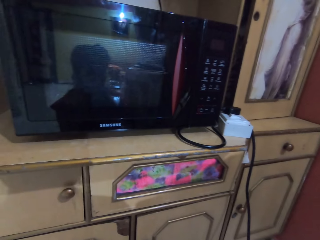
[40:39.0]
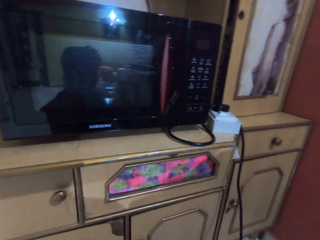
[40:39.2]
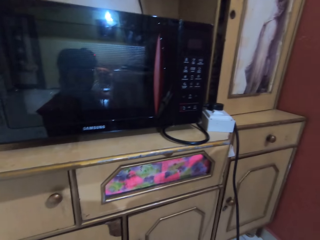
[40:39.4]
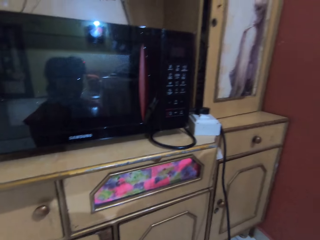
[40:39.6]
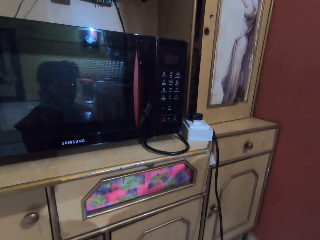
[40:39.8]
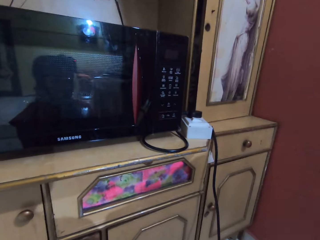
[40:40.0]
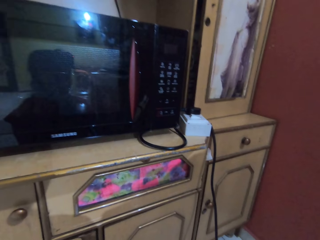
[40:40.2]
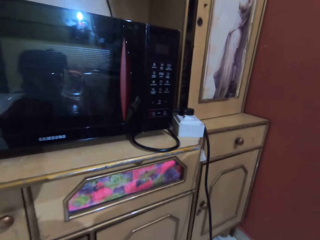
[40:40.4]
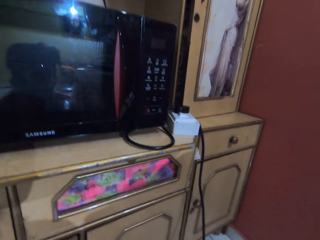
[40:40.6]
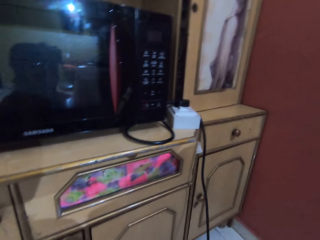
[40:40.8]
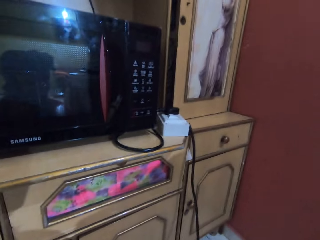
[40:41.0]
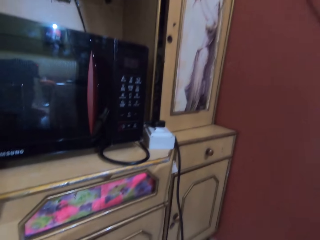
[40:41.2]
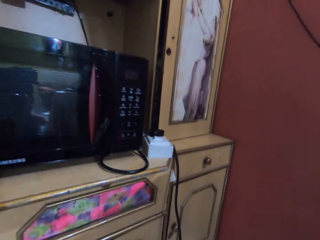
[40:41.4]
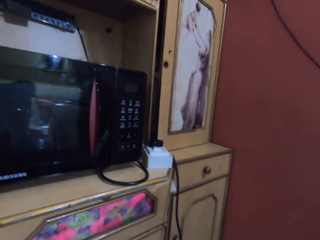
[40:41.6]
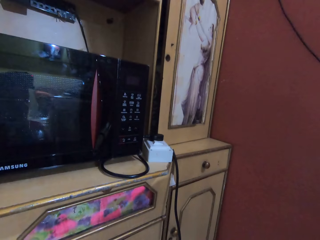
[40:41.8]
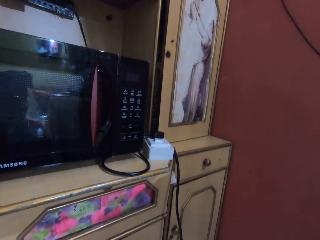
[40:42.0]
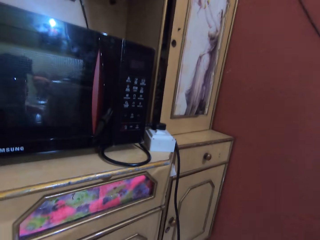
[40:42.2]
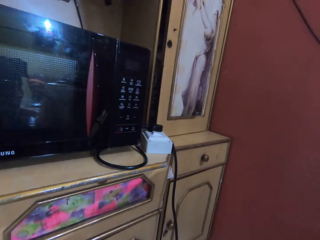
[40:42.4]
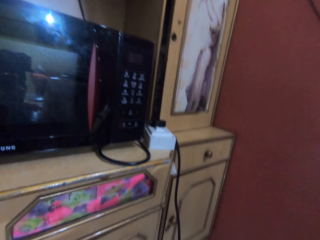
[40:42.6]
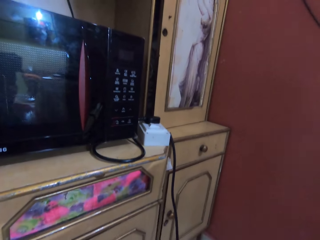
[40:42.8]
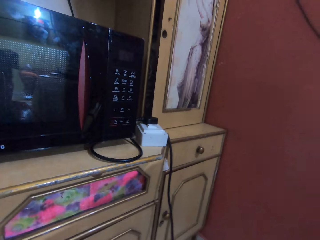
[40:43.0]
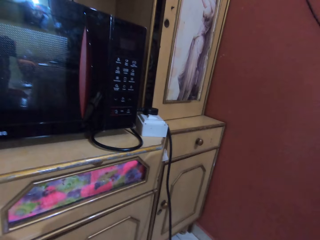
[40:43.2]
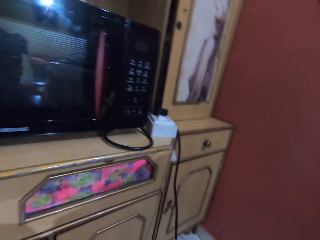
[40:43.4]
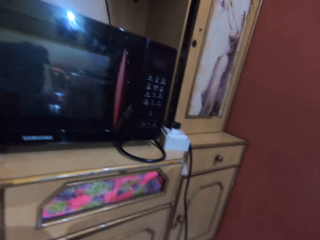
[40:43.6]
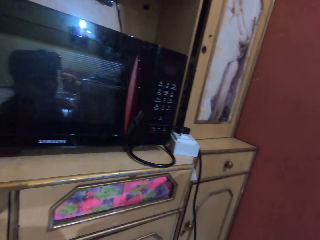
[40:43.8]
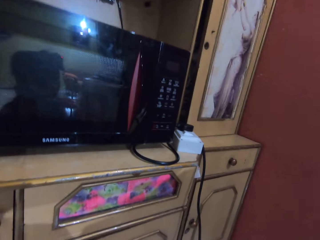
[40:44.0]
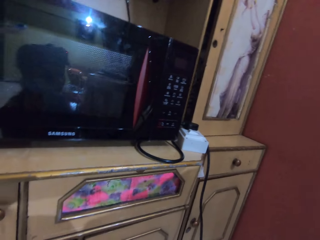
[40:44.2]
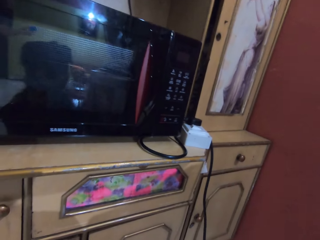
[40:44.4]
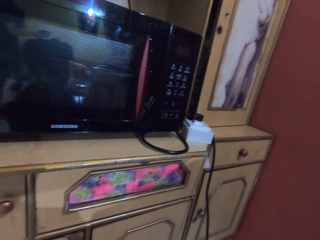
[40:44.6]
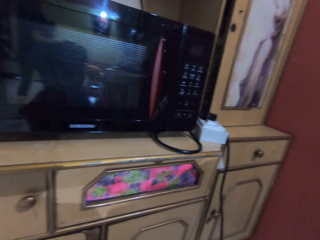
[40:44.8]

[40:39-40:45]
The camera wearer looks around.

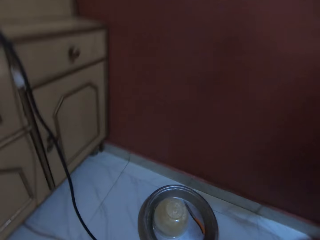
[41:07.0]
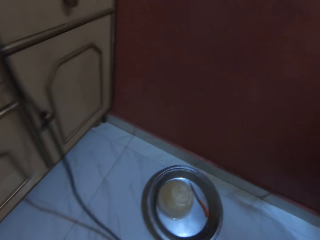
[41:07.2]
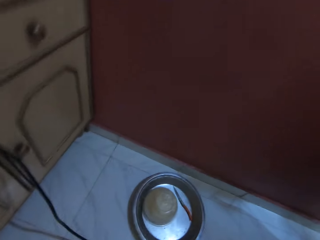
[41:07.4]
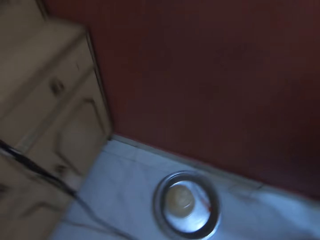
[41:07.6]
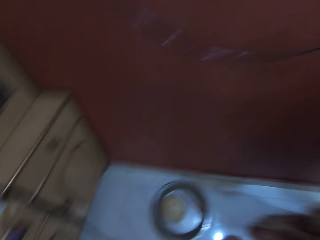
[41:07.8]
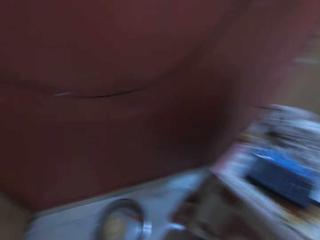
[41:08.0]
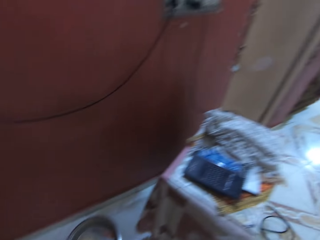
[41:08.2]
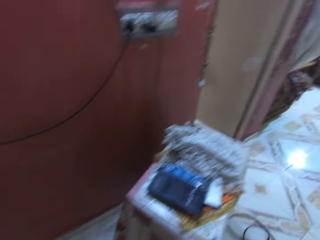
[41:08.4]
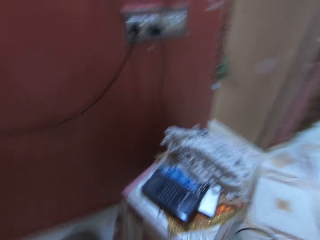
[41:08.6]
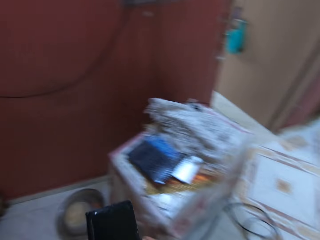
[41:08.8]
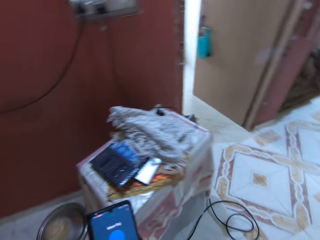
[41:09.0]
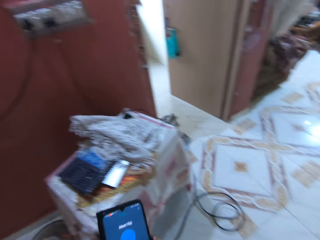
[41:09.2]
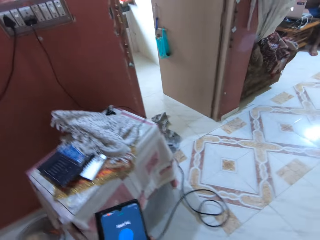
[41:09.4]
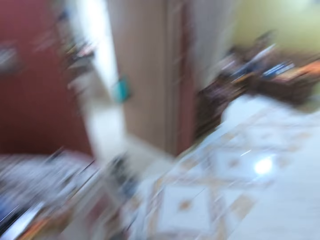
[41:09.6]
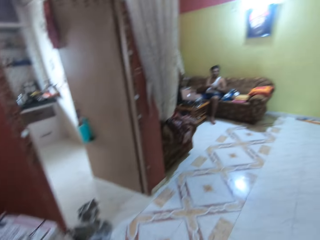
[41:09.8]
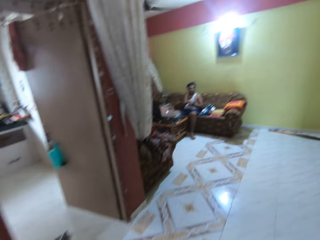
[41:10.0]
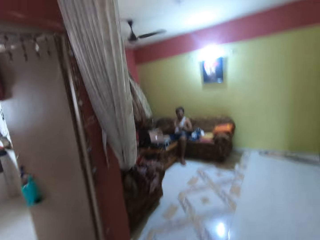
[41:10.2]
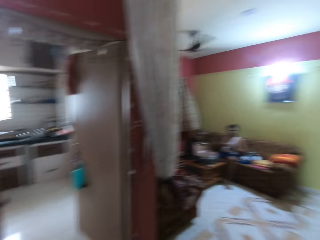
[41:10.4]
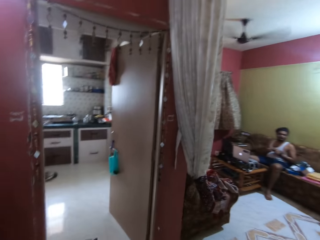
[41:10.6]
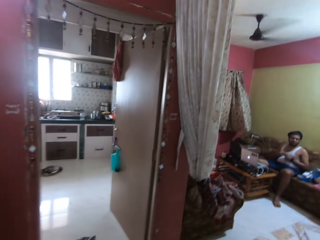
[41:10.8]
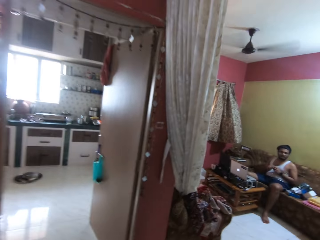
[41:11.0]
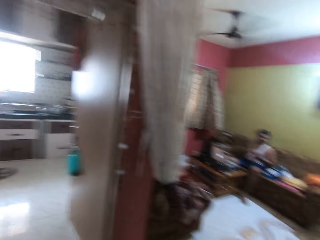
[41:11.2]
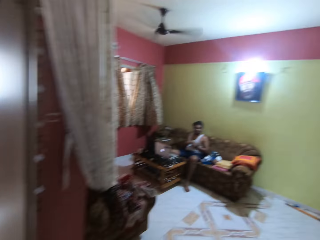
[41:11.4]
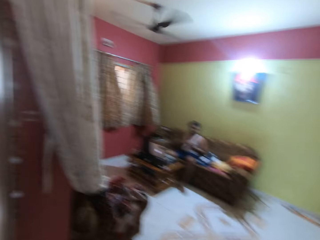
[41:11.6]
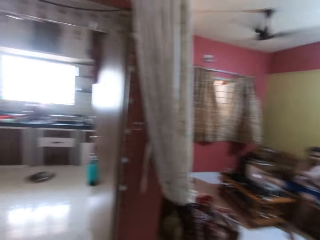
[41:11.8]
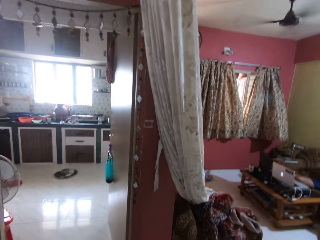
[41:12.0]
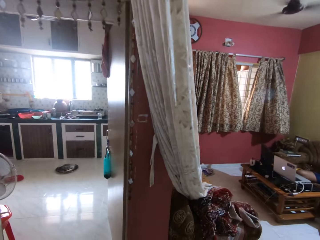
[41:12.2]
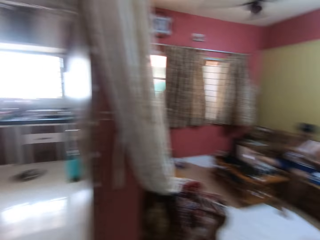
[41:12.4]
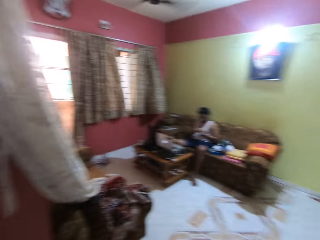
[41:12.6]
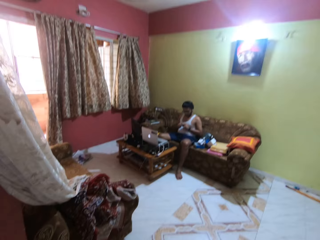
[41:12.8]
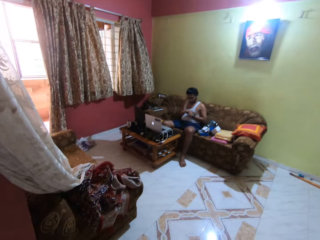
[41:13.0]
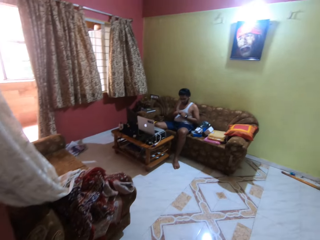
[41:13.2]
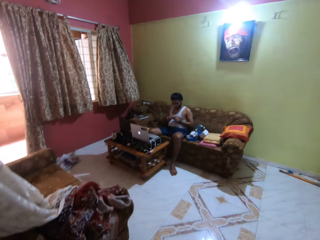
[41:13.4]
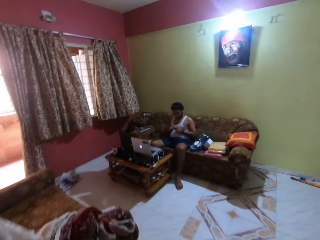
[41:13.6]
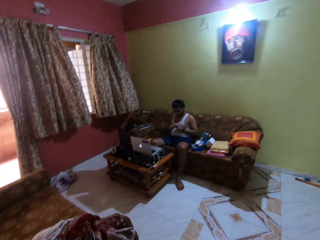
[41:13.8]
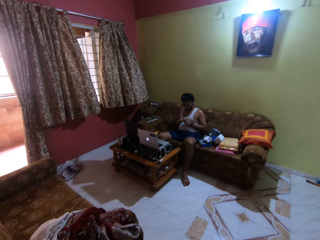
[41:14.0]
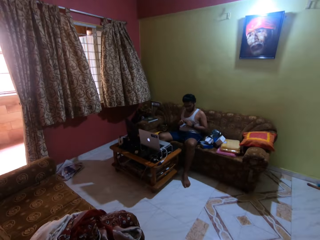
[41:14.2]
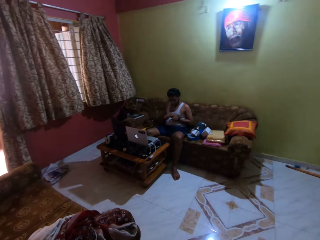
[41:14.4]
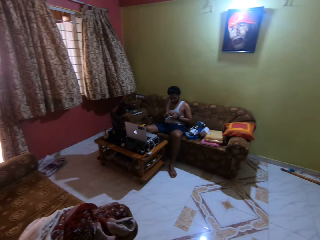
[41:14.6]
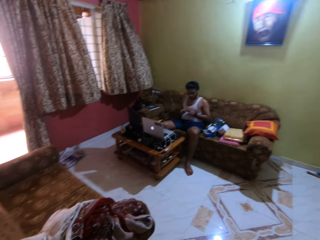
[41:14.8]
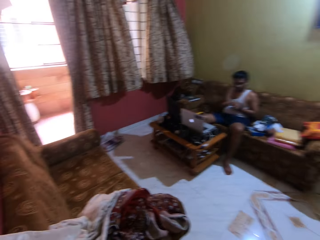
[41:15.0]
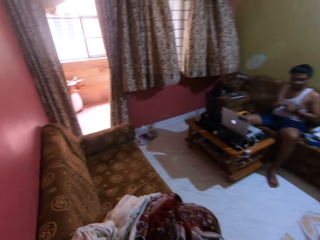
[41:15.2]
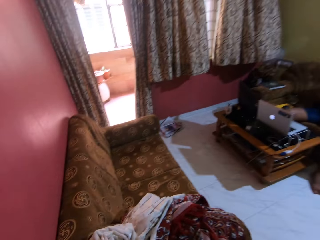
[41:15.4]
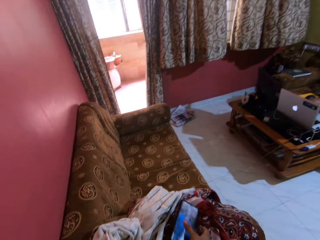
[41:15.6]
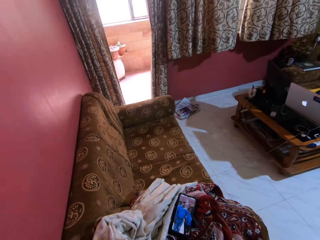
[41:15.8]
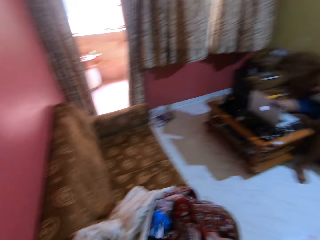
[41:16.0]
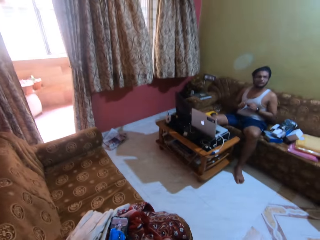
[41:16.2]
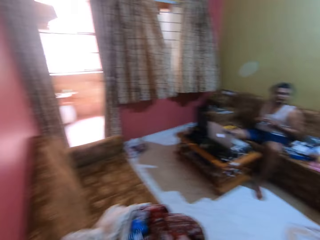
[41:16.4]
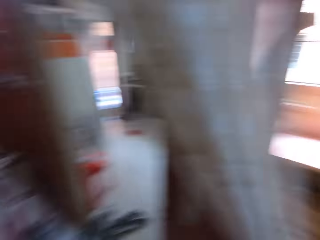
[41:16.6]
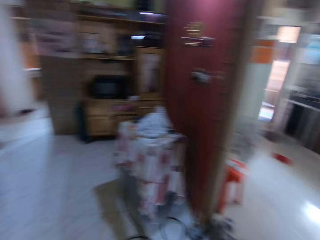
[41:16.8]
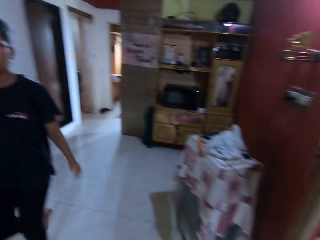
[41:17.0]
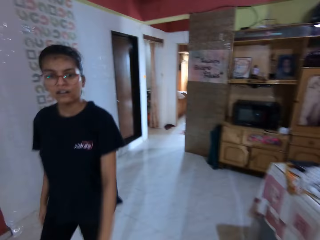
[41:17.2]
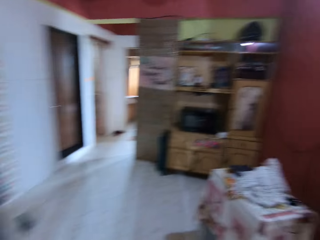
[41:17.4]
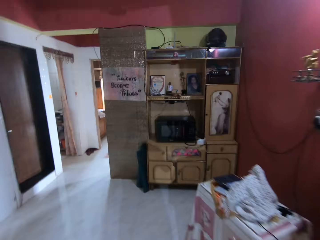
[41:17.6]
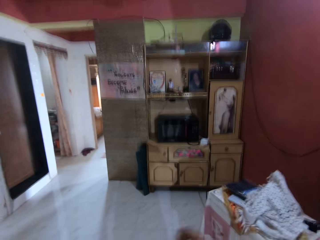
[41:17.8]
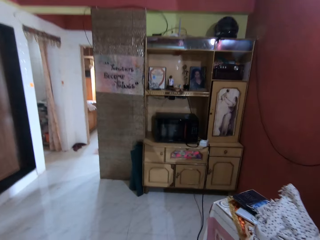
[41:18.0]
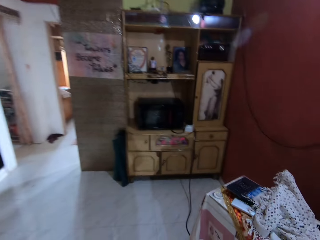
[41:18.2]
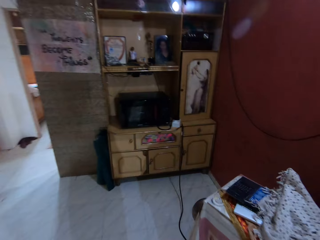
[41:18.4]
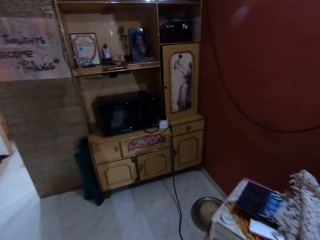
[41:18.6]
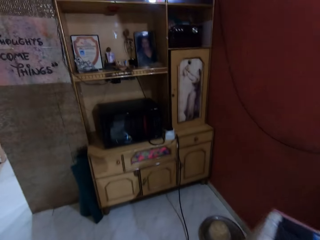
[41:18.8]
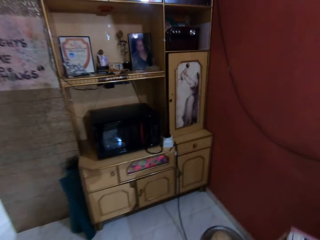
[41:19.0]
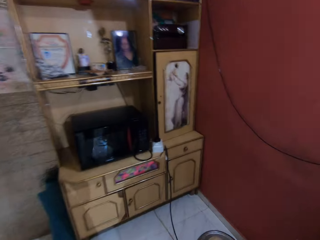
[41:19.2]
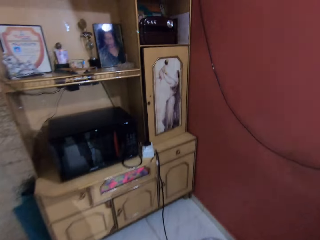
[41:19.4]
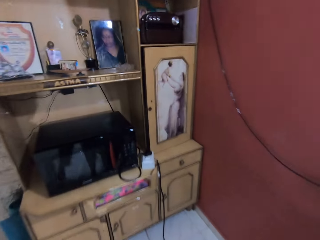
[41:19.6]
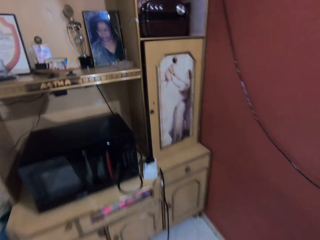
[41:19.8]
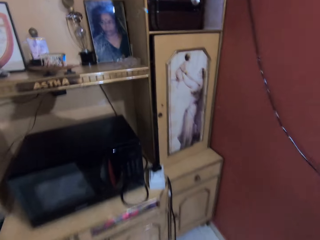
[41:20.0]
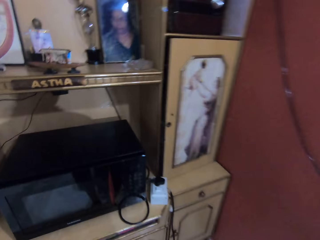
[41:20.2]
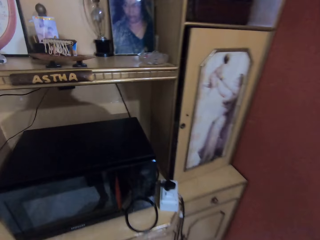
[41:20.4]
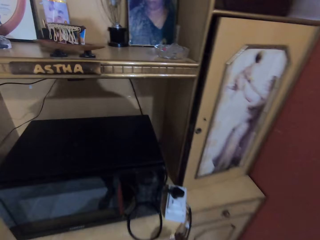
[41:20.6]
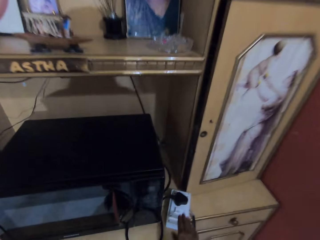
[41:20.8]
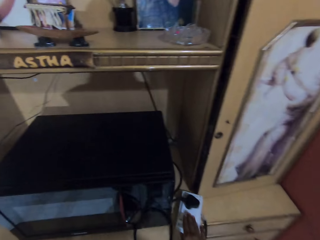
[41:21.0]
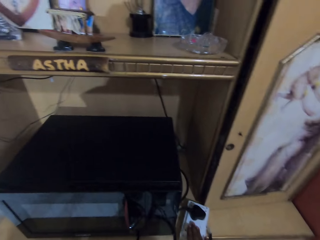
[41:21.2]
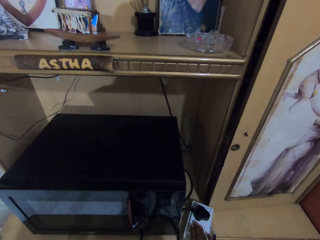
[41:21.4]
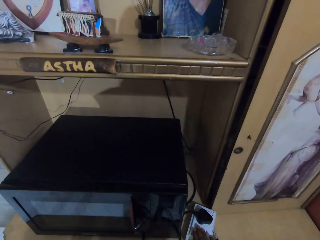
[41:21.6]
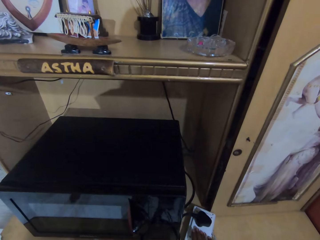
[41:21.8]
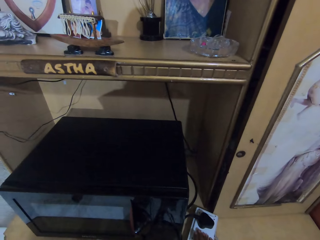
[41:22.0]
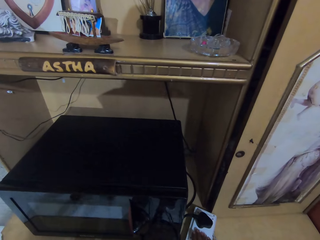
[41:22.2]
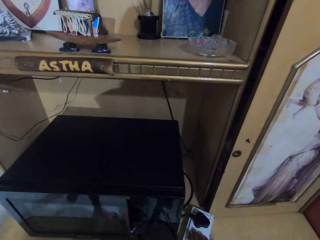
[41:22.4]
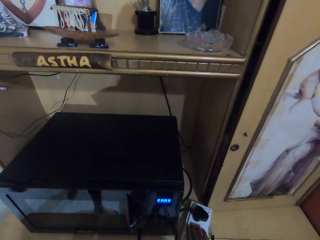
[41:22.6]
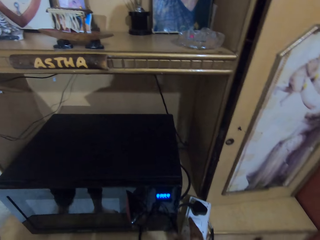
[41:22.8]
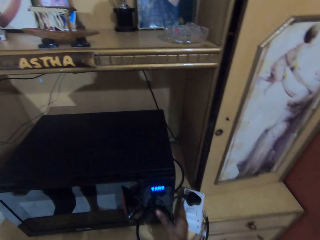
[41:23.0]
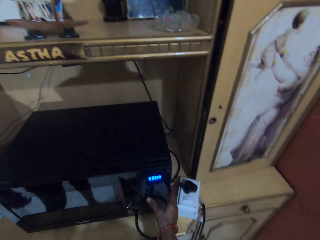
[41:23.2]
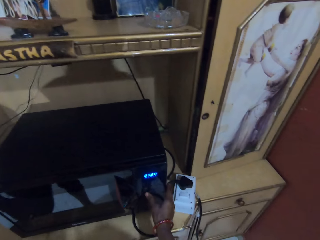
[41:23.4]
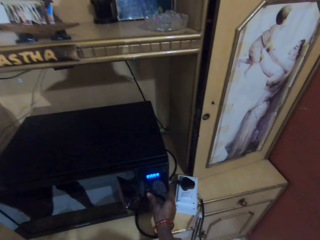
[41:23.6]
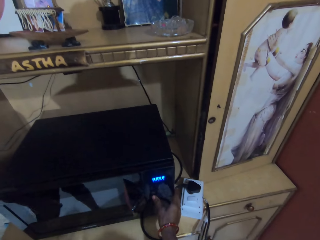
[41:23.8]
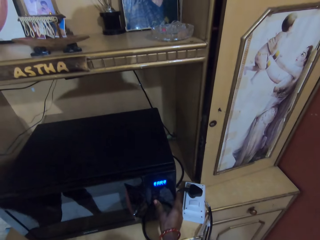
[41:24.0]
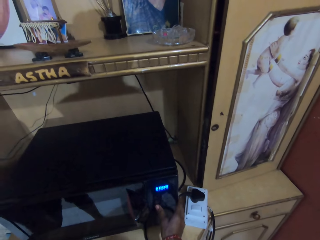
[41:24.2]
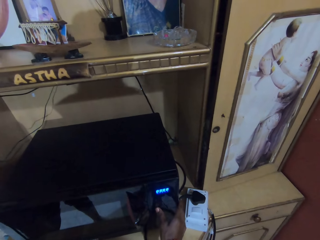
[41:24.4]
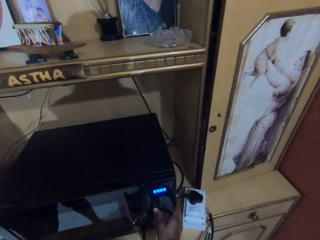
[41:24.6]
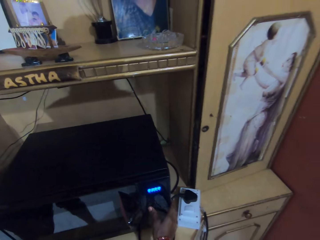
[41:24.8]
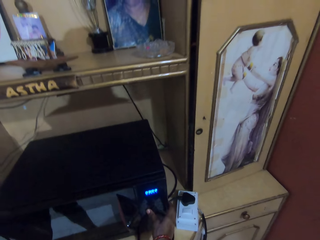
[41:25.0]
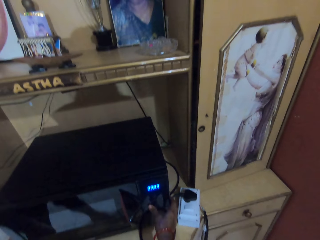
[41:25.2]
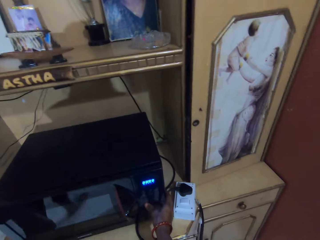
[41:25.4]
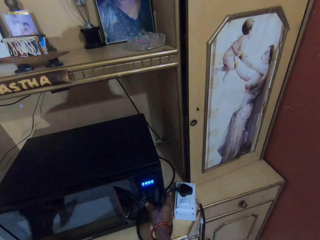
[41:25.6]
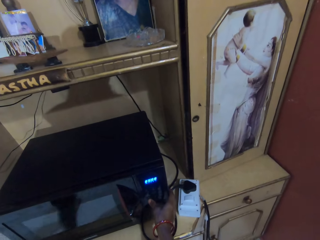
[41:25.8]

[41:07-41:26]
The camera wearer holds a phone with her left hand. She dials the phone. She dialogues with a person. She walks around the house. She drops the phone on a chair with her right hand. She dialogues with the person. She dialogues with another person. She walks around the house. She presses the switch on the shelf with her right hand. She holds the microwave on the shelf with her right hand. She dials the microwave in the house.
